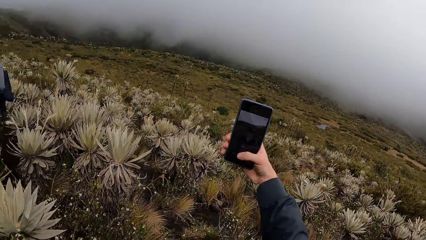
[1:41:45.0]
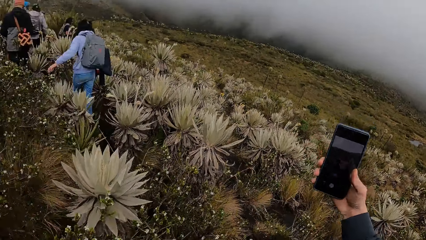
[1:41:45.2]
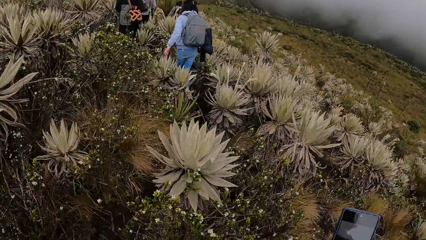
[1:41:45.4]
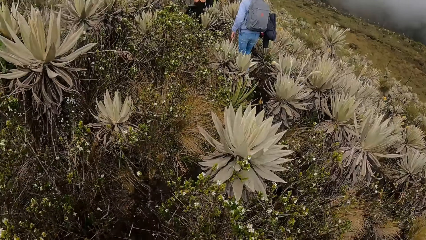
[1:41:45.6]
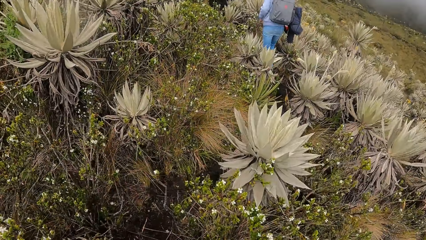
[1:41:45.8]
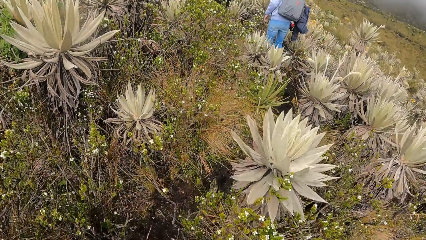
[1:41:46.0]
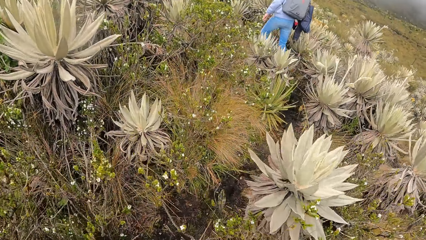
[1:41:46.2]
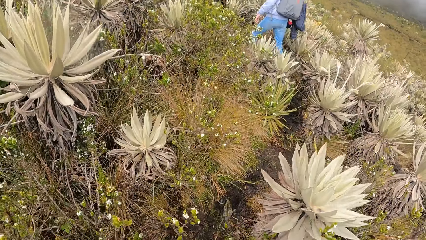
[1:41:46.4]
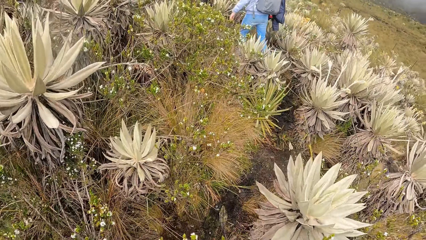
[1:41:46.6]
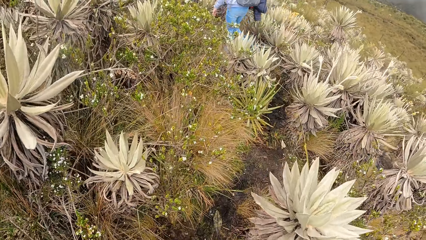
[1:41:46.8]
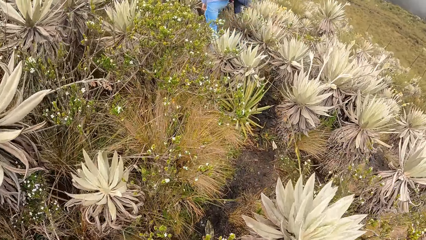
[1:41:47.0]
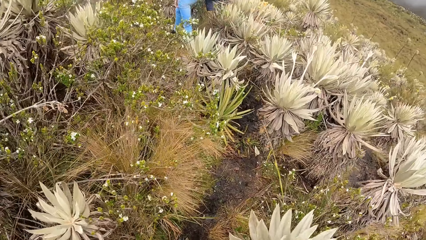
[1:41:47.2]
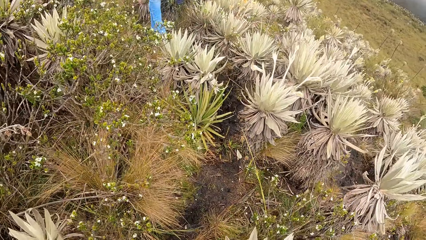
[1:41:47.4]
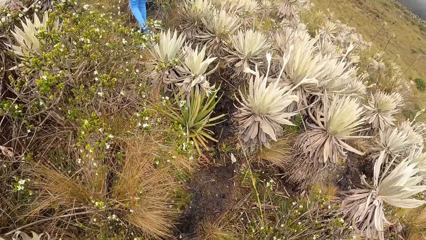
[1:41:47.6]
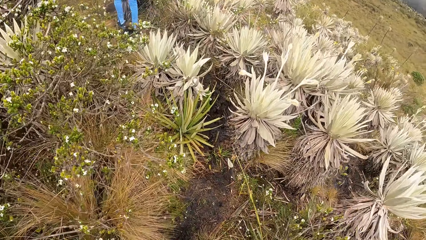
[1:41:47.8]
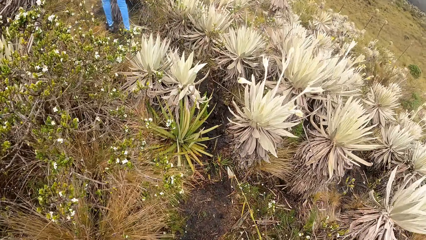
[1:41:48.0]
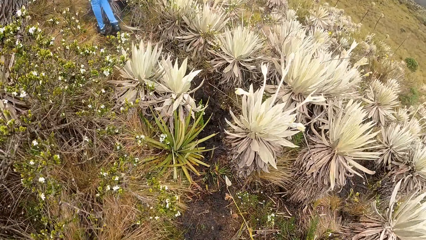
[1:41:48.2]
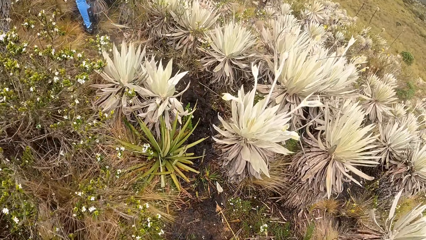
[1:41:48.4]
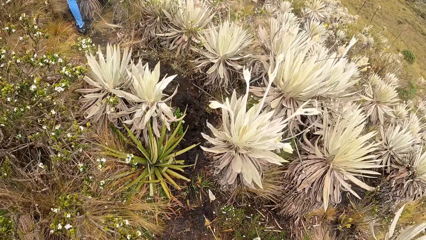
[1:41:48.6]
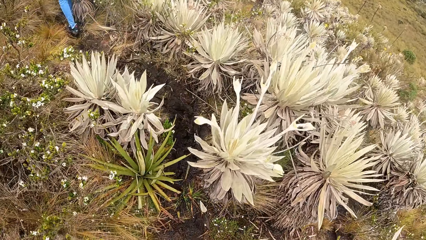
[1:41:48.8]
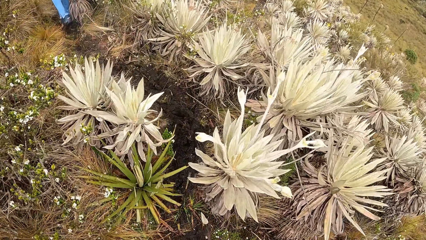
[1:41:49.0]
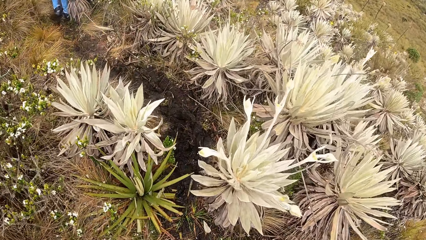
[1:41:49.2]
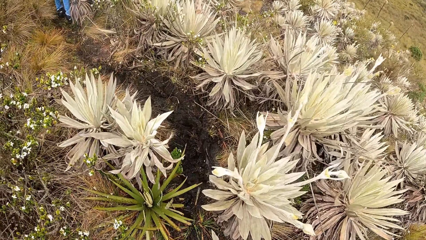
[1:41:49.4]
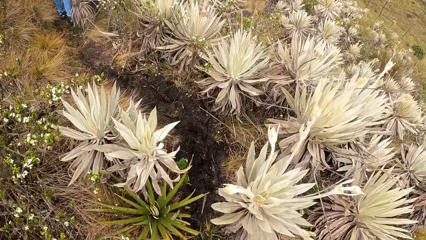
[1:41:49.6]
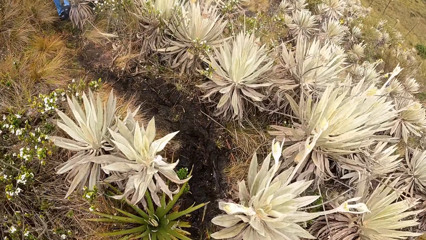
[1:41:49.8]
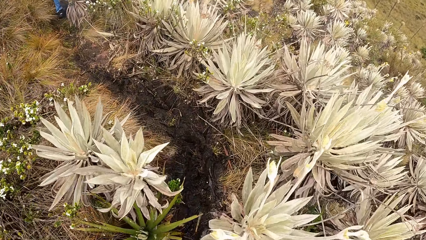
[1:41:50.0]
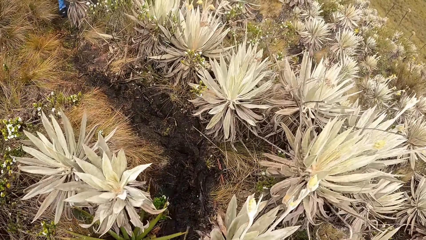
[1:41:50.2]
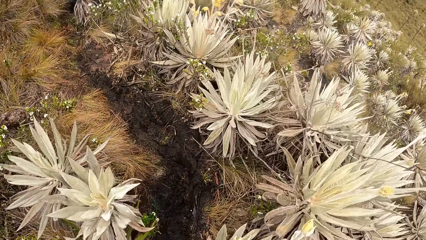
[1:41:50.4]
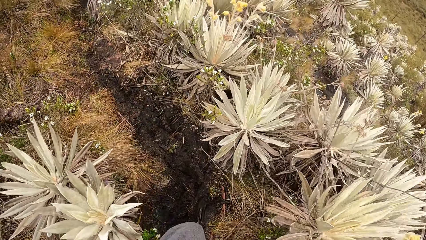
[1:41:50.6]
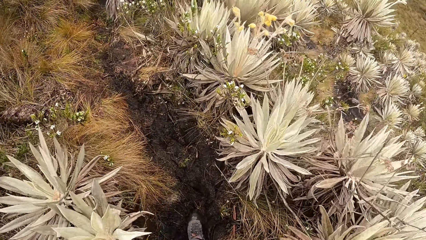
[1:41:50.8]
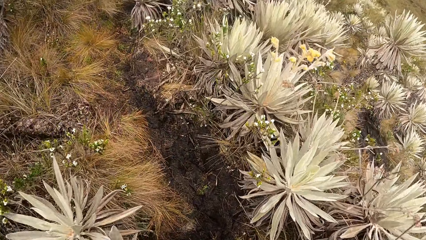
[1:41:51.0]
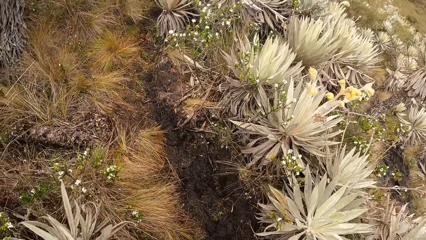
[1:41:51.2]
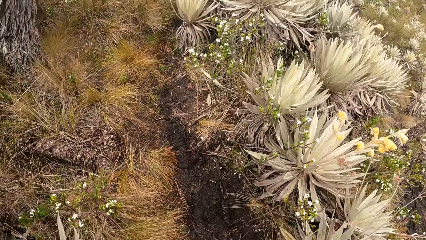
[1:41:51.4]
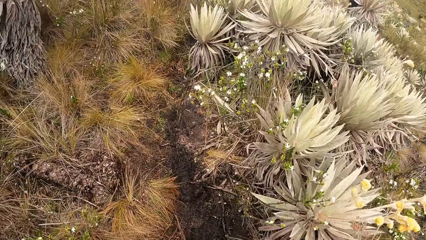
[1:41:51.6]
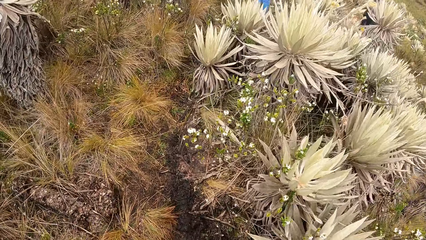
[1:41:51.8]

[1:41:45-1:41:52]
The camera wearer walks on the road.

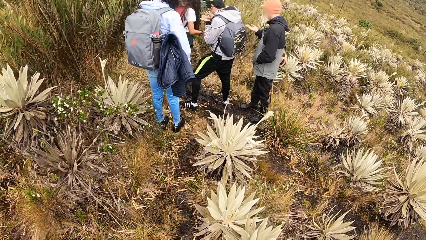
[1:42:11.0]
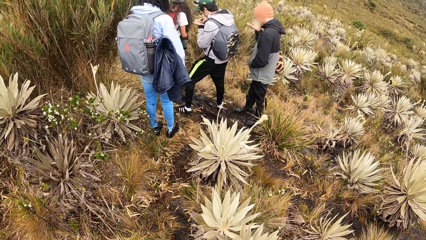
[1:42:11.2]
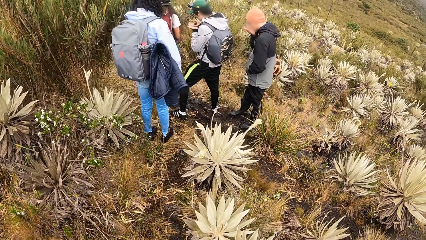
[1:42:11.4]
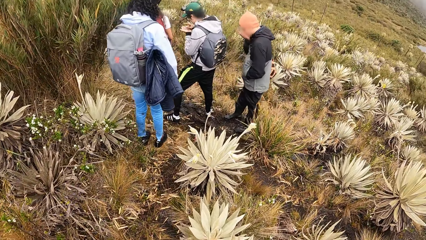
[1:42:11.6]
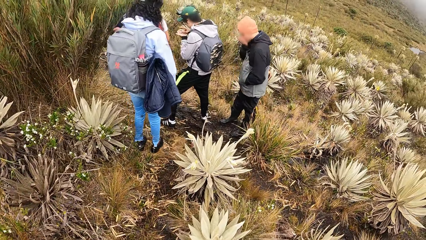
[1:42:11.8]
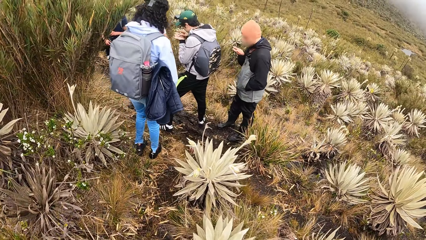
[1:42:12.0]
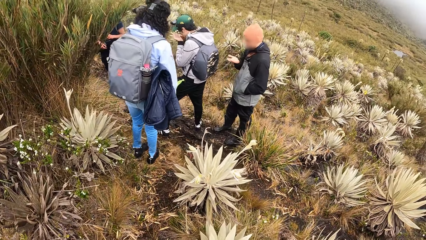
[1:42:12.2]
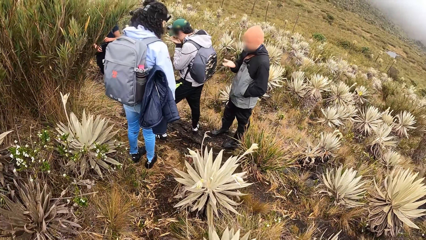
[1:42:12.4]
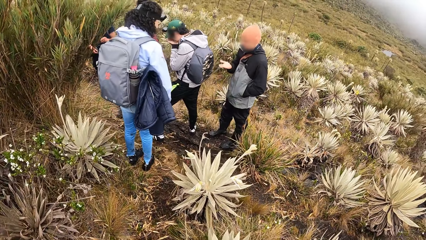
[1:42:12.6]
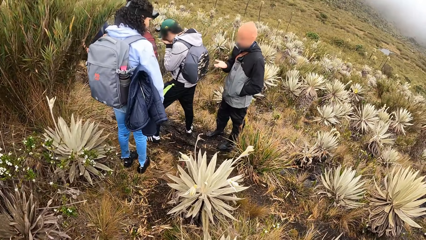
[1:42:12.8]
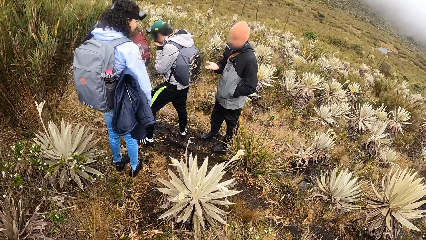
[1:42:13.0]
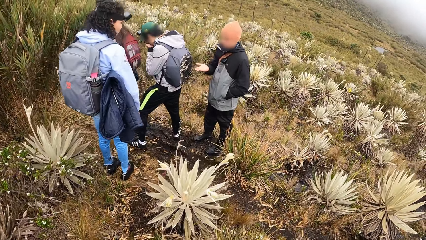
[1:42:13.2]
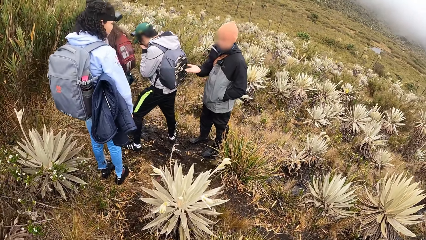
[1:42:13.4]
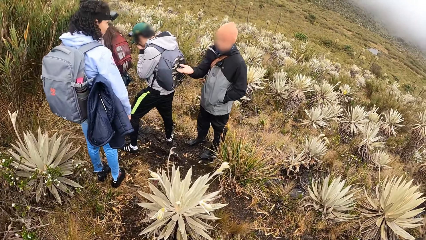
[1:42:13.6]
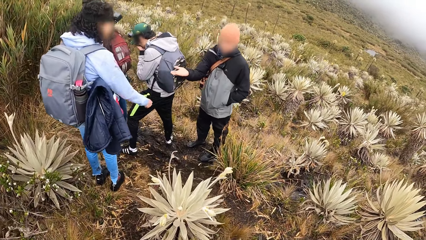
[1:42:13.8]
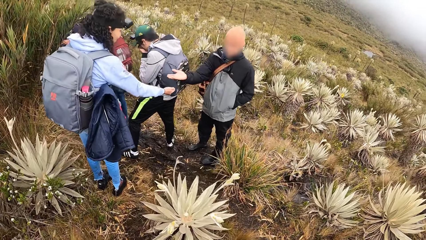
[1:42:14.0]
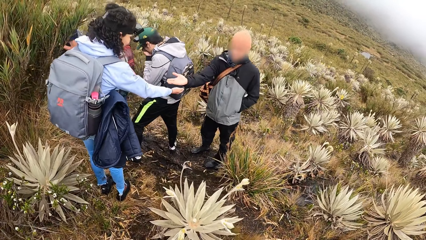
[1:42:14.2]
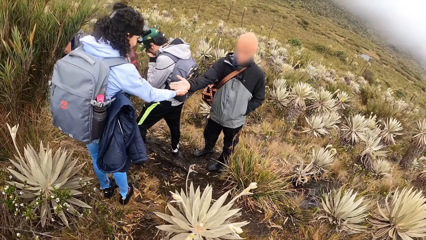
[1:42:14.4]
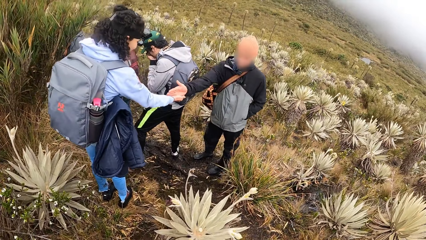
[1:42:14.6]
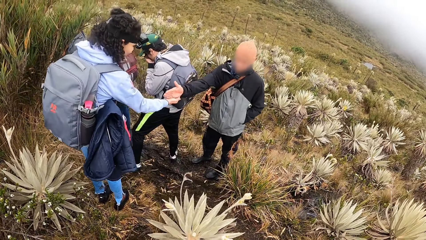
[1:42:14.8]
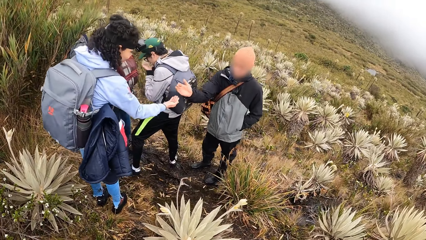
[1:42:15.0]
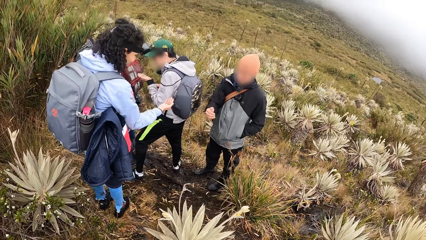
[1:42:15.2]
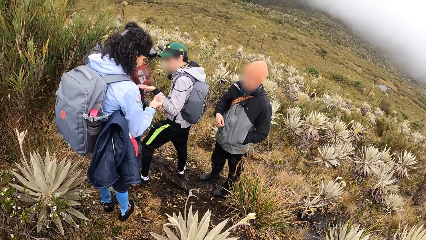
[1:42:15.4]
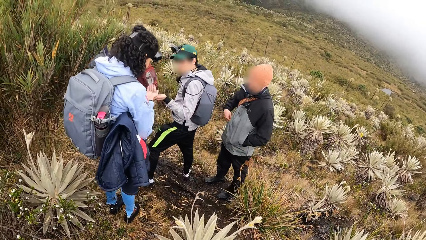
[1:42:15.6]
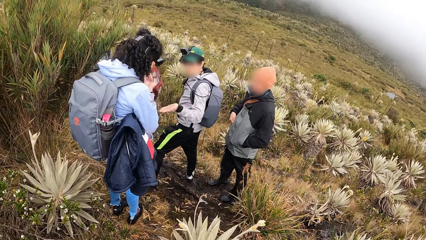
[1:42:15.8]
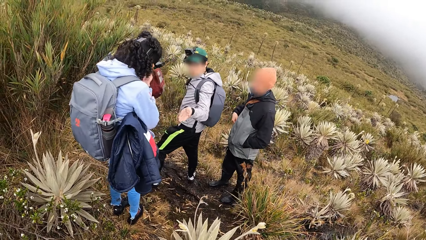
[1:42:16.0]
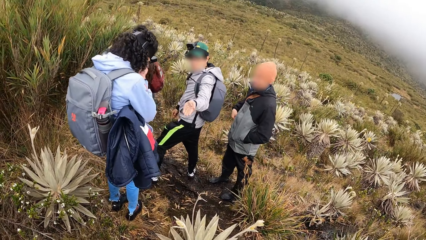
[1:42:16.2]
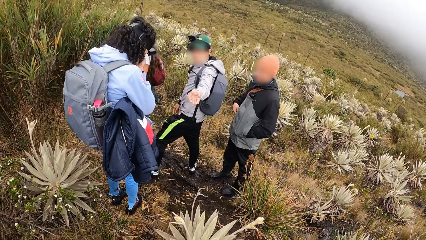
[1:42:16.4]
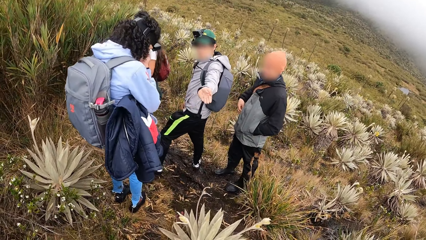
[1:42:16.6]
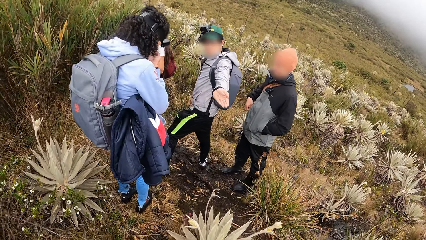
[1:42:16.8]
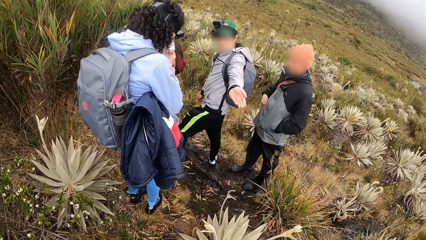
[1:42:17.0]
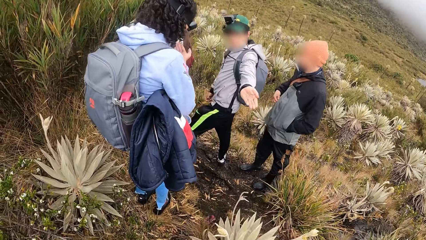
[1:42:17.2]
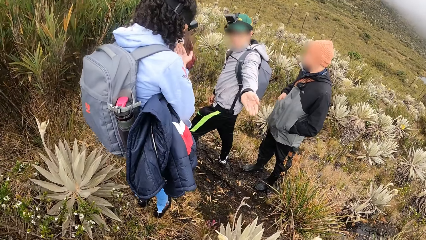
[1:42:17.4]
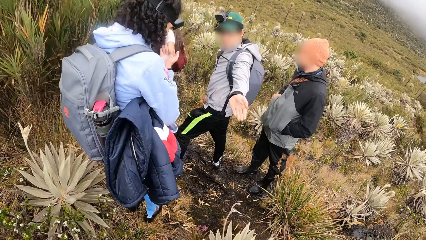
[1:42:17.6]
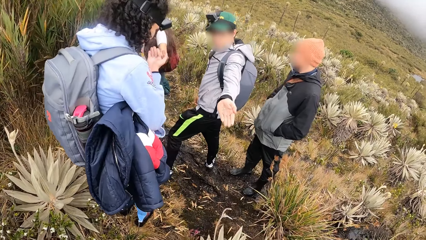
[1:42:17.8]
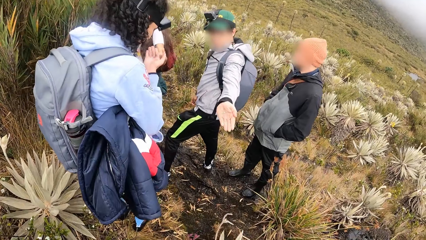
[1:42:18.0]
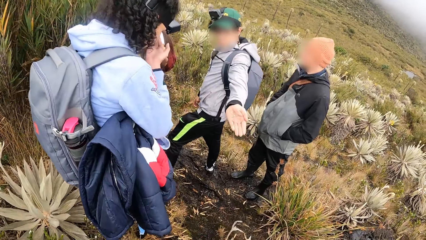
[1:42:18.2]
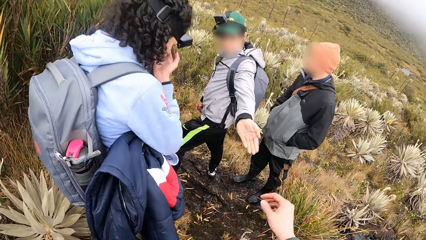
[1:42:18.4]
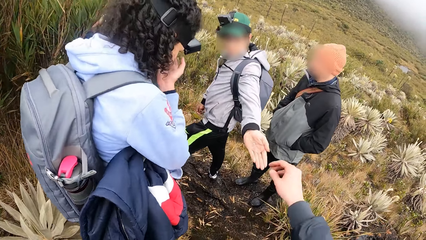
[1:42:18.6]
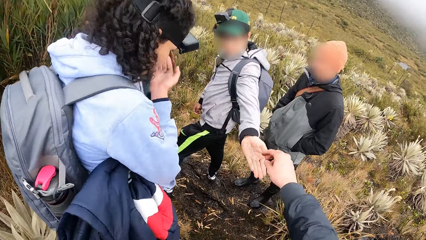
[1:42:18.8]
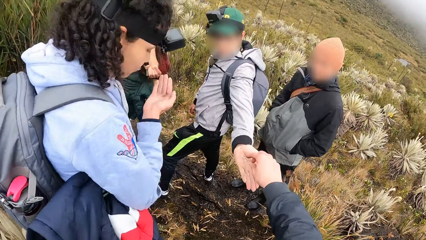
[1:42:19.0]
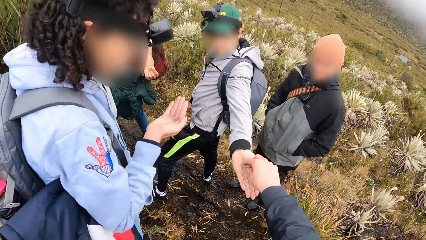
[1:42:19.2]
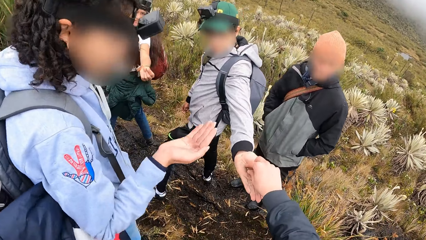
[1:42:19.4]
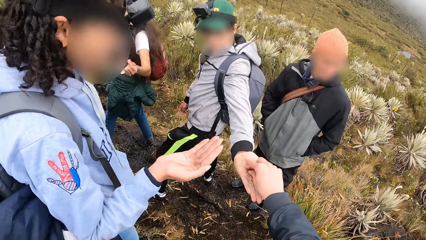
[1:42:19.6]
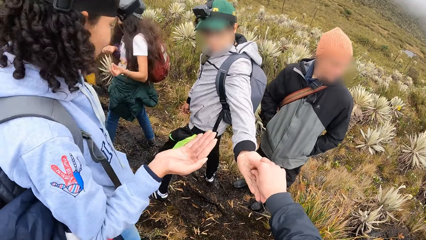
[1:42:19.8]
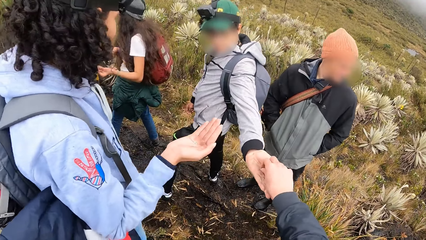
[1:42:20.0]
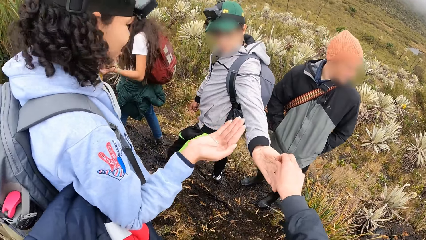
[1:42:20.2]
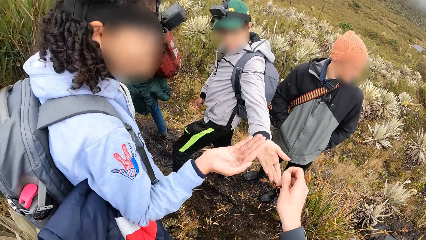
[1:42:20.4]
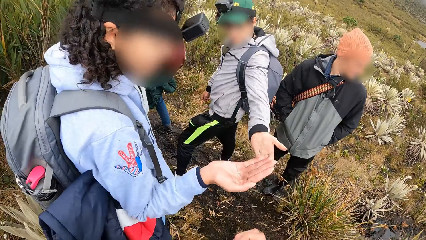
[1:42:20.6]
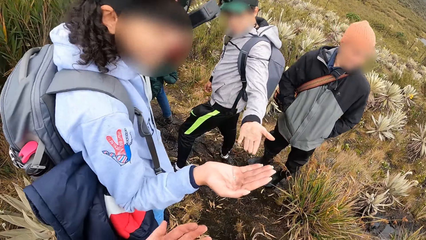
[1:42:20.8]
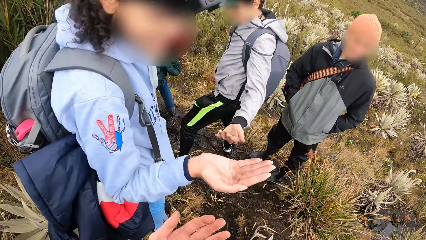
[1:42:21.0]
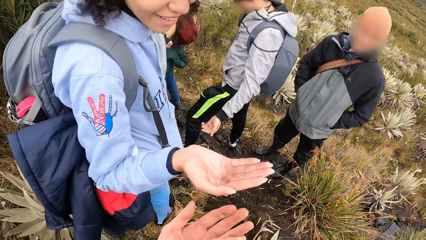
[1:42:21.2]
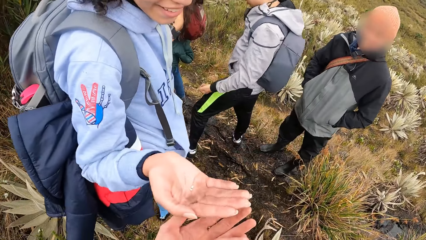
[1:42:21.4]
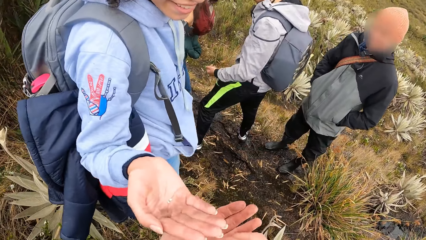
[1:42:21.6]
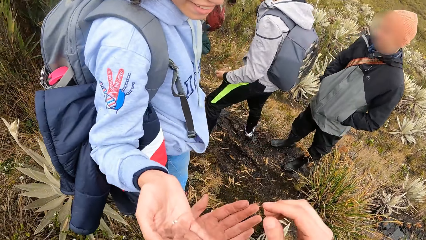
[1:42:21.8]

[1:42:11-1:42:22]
The man picks some grains from his left hand with his right hand. Another man collects some grains from a woman with his right hand. The other man smells the grain in his right hand. The first man smells the grain in his left hand. The camera wearer walks on the road. The other man gives the grain in his right hand to another woman. The other woman collects the grains from the other man with her right hand. The other woman smells the grain in her right hand. The other man smells the seeds. The camera wearer collects the grain from the left hand of the first man with his right hand.
